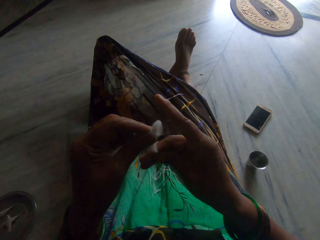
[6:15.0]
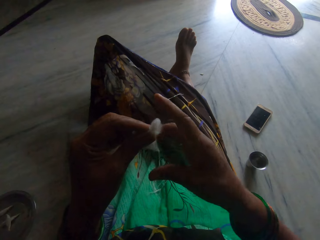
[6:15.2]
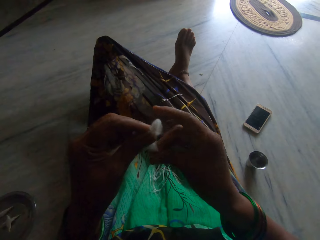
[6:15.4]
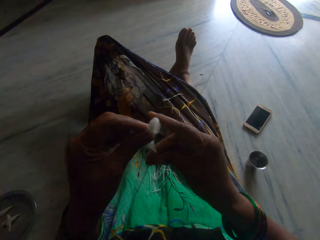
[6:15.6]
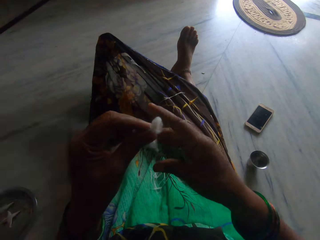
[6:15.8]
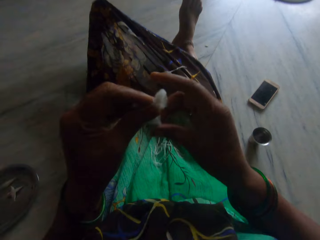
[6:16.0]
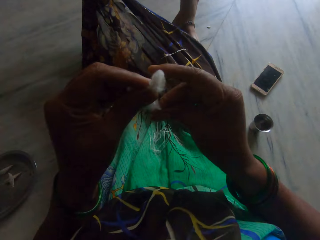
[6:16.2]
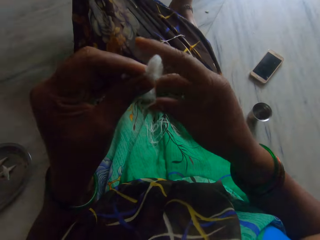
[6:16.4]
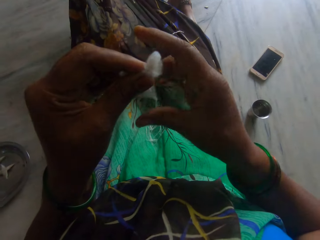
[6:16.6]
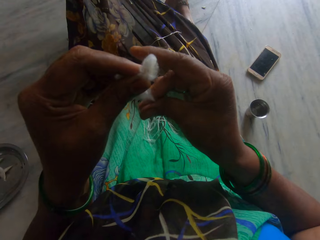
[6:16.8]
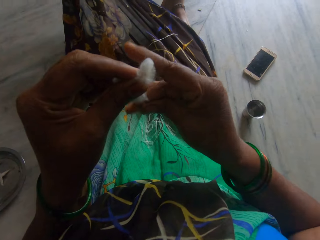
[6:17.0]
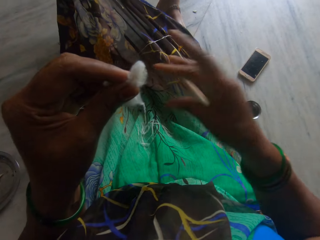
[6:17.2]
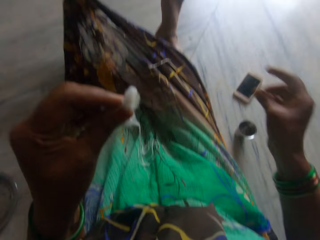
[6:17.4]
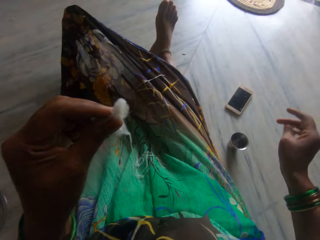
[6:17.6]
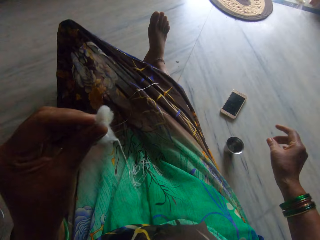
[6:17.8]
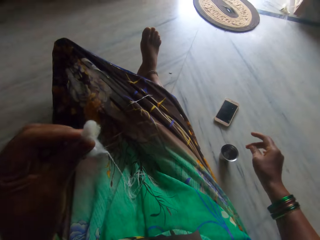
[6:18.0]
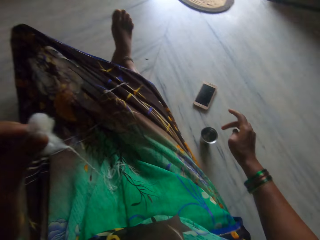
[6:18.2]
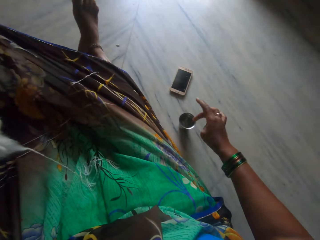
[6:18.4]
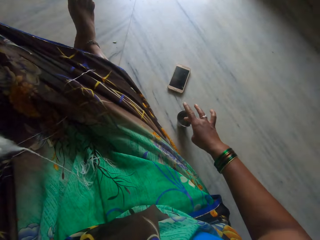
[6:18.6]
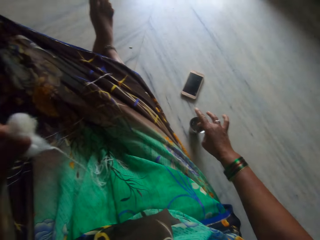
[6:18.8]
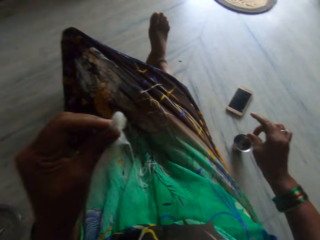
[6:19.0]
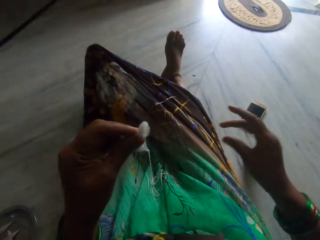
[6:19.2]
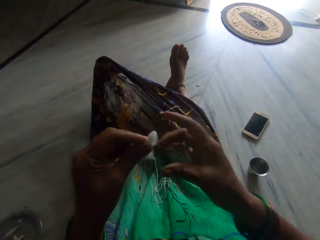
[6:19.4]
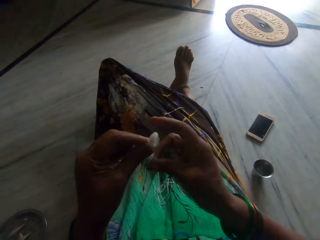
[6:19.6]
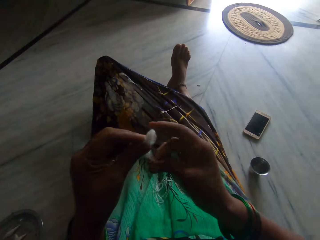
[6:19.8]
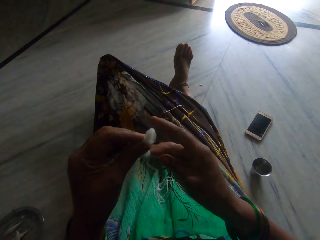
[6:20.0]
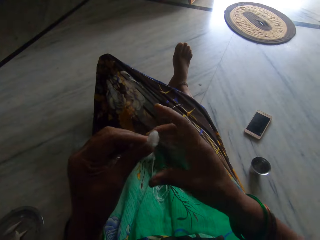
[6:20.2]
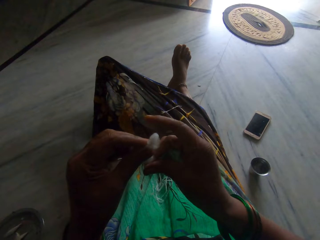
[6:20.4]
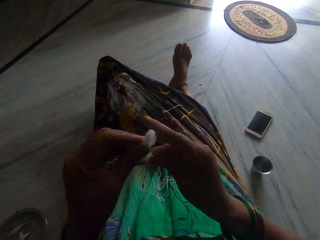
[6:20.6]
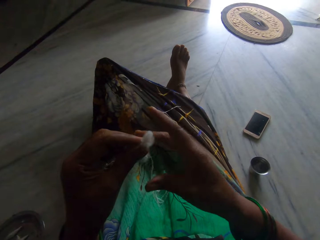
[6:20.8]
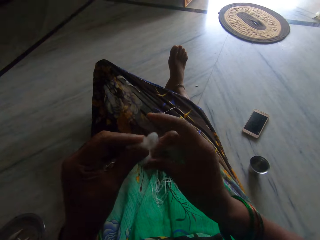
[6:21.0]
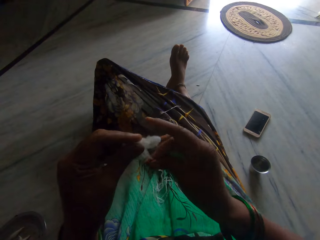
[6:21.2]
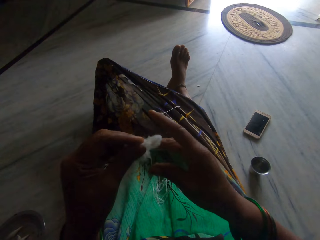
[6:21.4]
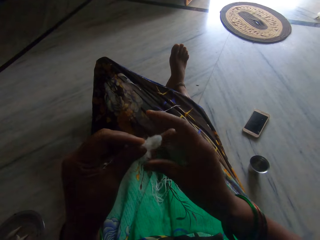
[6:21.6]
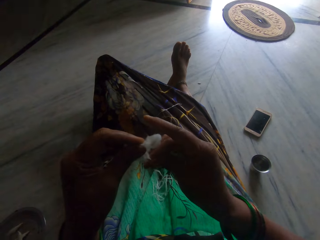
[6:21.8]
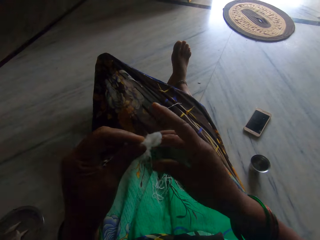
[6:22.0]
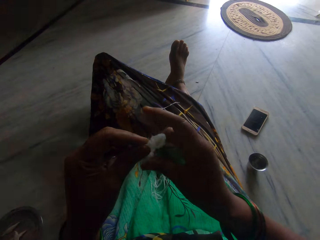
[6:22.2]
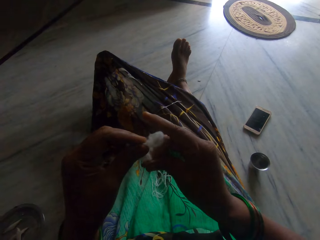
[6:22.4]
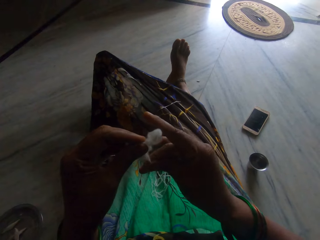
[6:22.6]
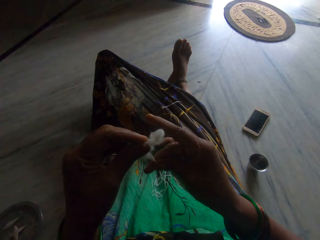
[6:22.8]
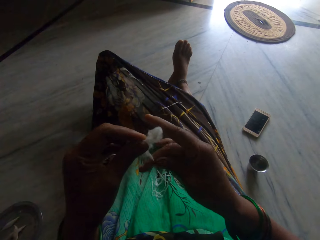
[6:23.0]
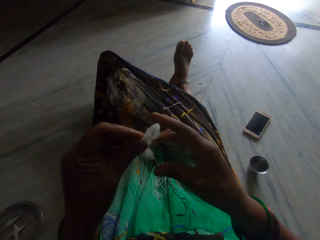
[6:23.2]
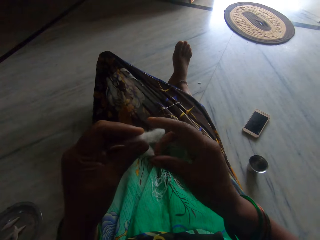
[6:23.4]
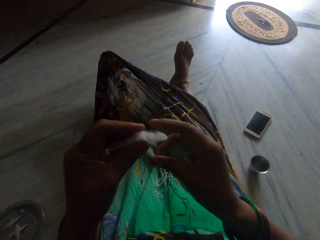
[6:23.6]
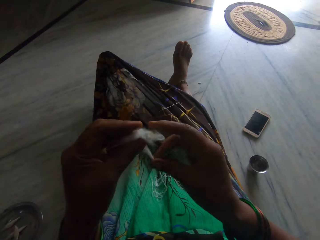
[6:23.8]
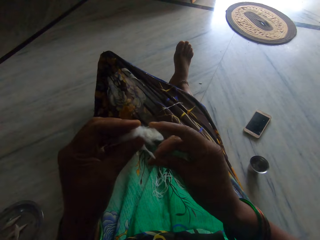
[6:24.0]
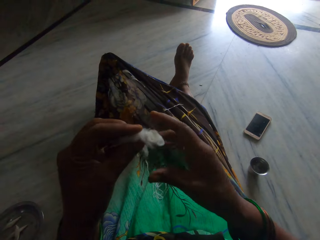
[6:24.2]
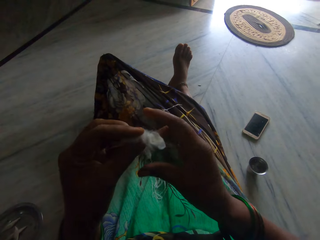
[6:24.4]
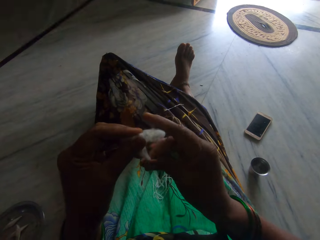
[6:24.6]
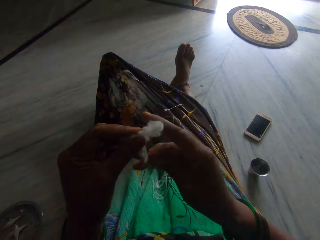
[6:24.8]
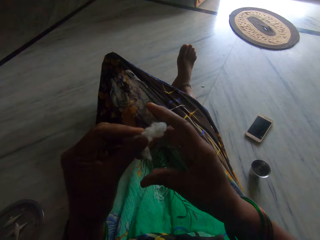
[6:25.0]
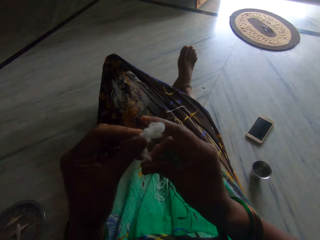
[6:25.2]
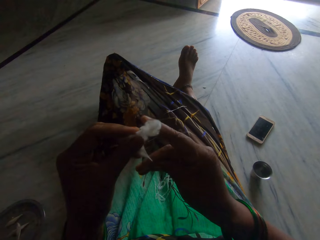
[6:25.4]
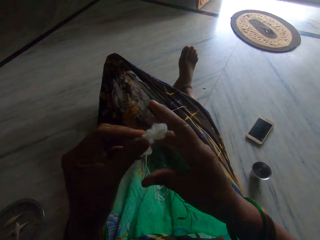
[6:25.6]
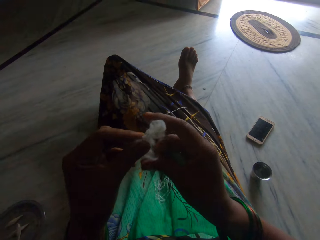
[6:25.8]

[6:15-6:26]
The camera wearer dips her hand inside the cup. She spins the cotton.

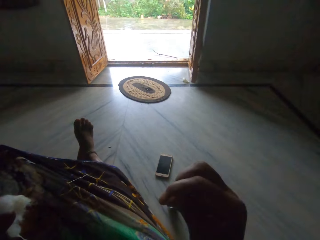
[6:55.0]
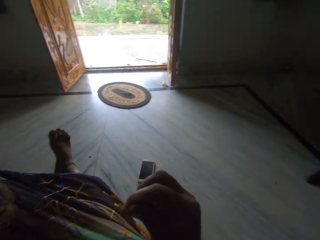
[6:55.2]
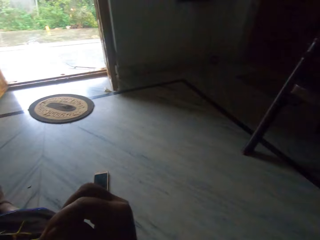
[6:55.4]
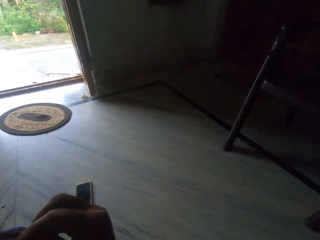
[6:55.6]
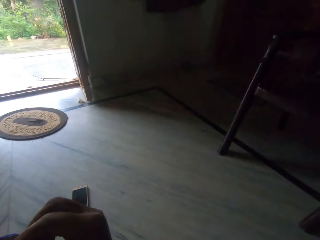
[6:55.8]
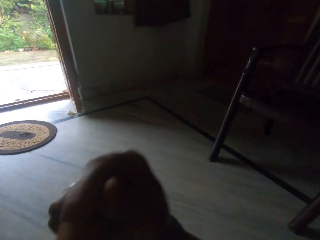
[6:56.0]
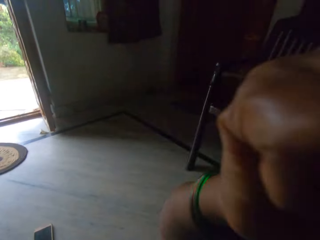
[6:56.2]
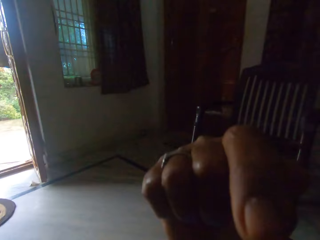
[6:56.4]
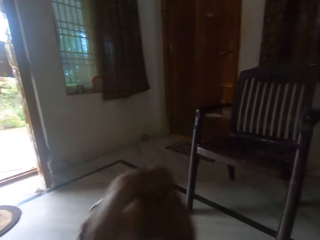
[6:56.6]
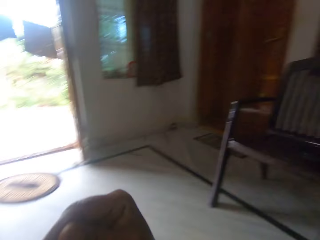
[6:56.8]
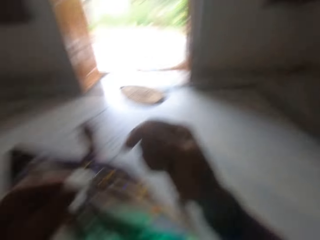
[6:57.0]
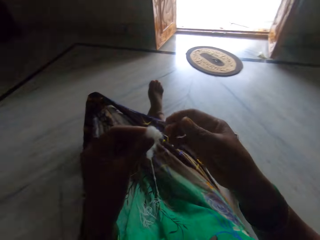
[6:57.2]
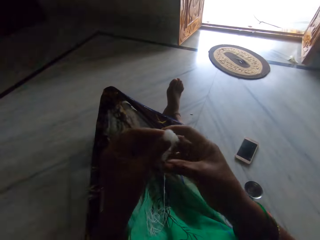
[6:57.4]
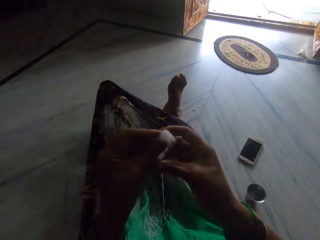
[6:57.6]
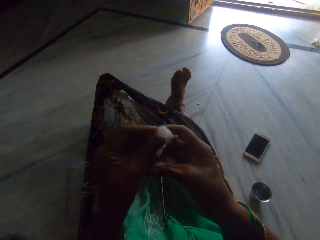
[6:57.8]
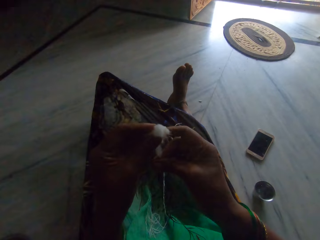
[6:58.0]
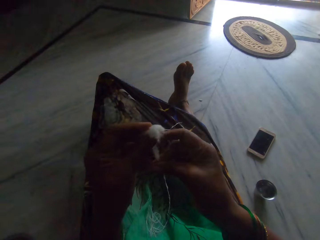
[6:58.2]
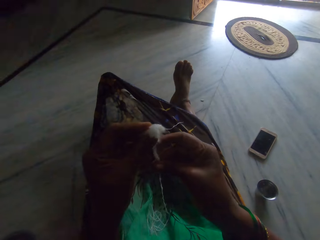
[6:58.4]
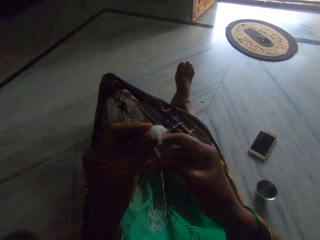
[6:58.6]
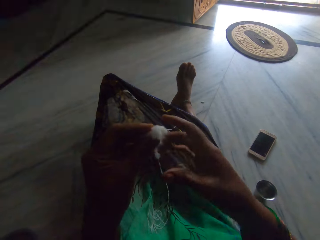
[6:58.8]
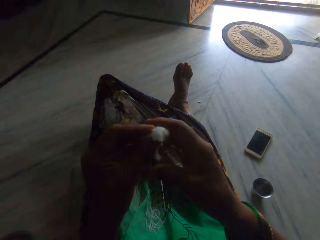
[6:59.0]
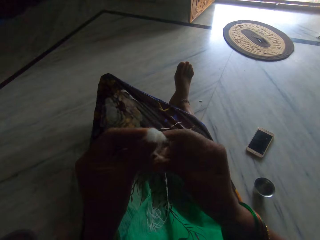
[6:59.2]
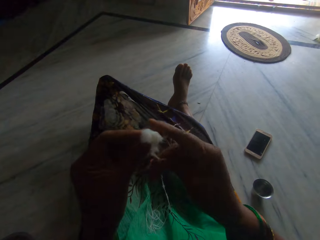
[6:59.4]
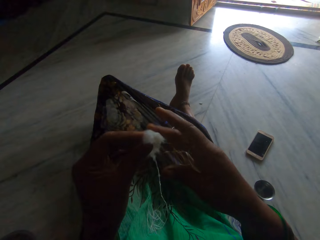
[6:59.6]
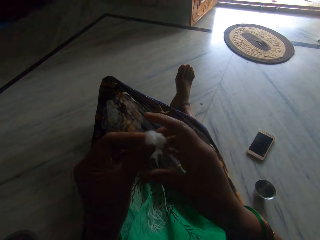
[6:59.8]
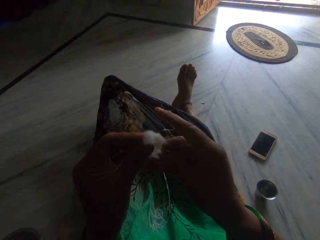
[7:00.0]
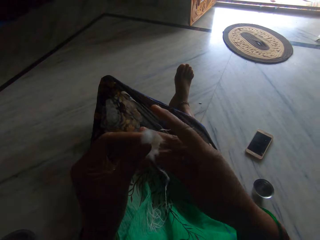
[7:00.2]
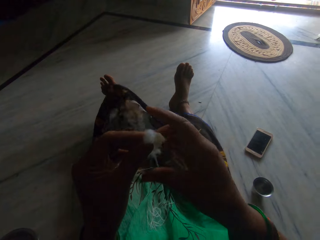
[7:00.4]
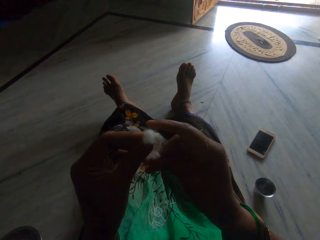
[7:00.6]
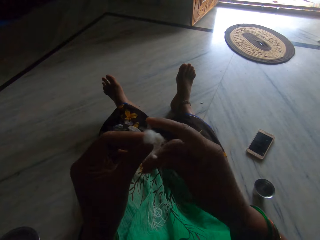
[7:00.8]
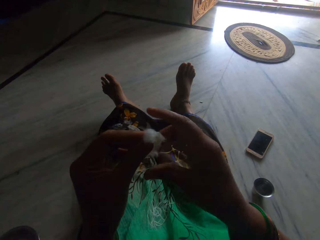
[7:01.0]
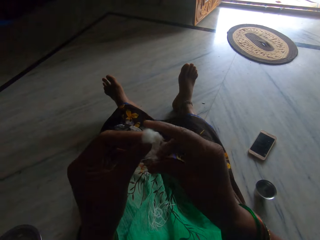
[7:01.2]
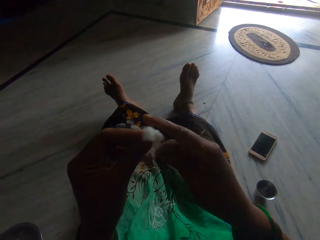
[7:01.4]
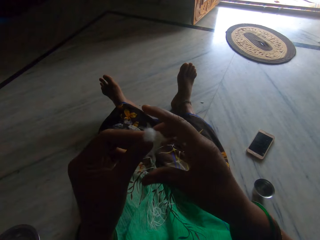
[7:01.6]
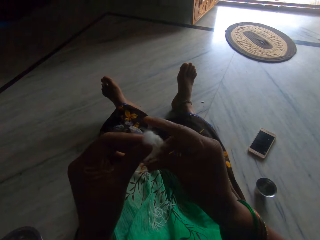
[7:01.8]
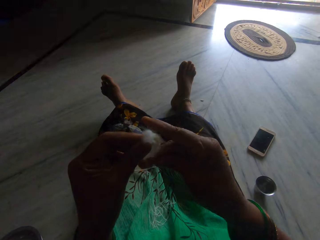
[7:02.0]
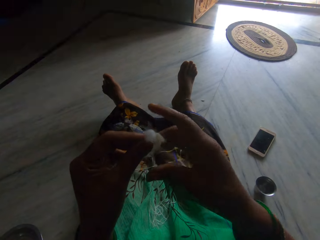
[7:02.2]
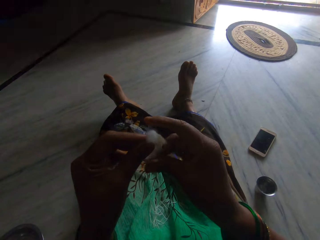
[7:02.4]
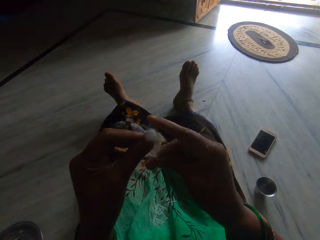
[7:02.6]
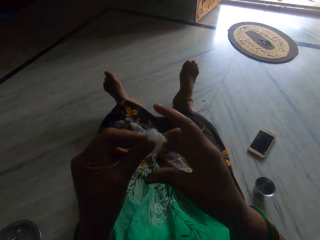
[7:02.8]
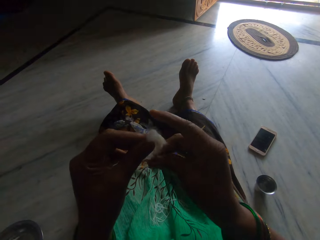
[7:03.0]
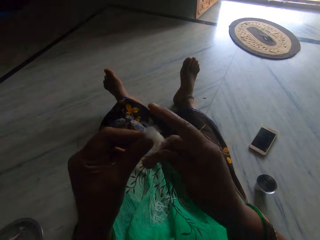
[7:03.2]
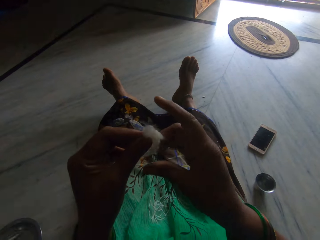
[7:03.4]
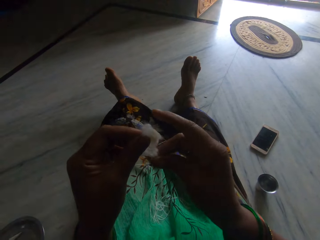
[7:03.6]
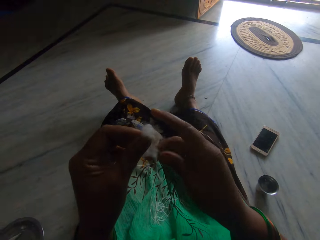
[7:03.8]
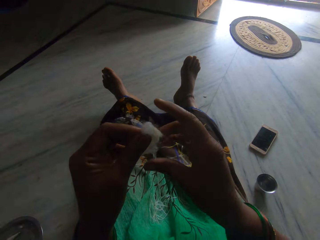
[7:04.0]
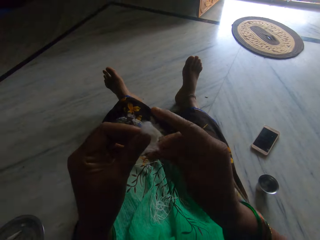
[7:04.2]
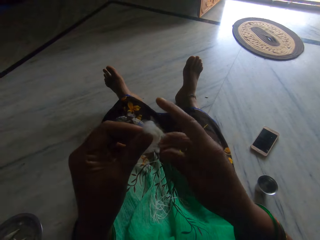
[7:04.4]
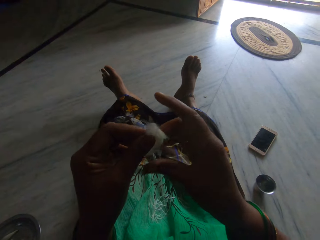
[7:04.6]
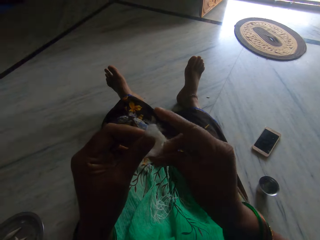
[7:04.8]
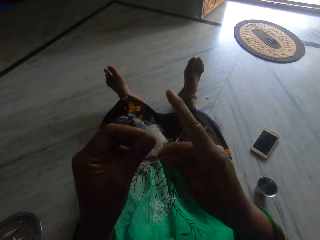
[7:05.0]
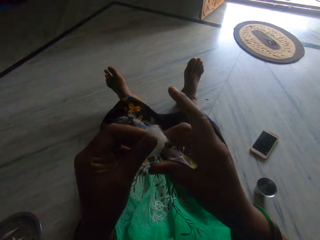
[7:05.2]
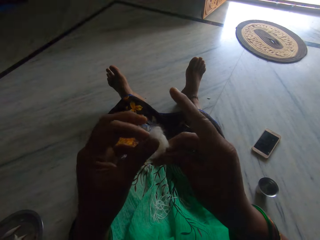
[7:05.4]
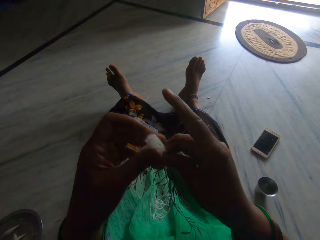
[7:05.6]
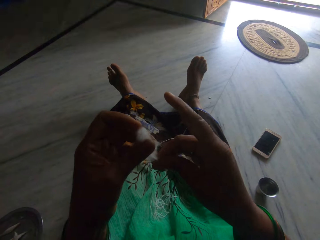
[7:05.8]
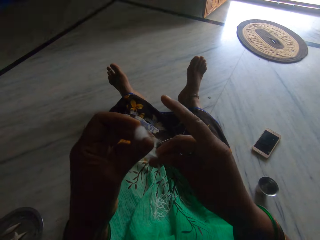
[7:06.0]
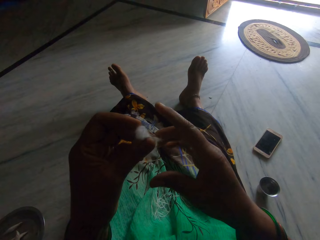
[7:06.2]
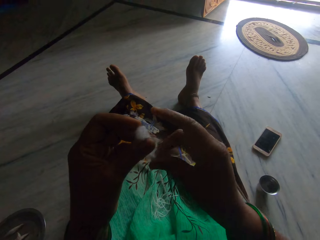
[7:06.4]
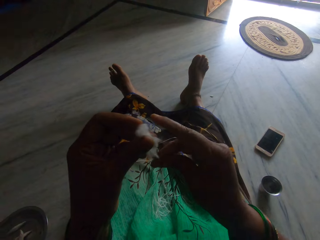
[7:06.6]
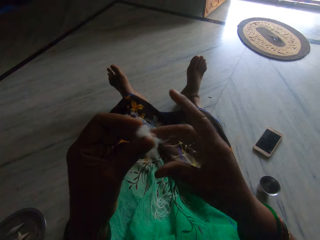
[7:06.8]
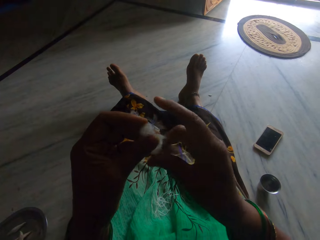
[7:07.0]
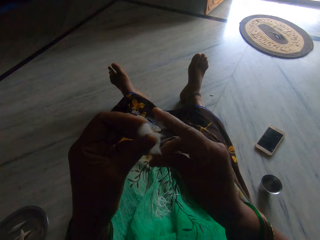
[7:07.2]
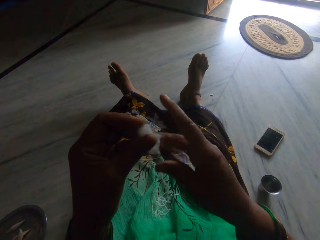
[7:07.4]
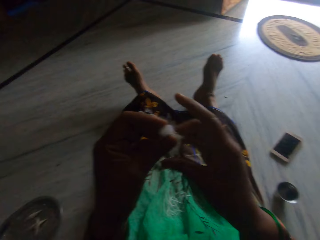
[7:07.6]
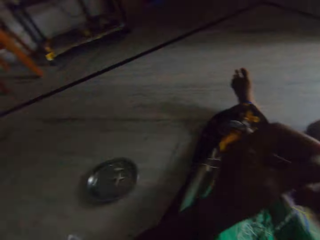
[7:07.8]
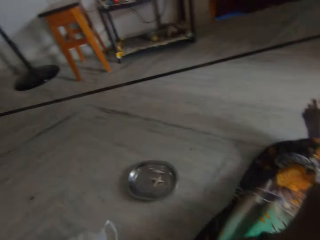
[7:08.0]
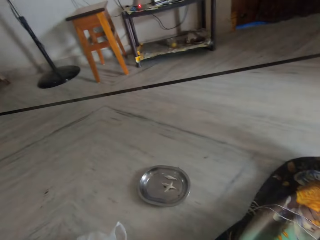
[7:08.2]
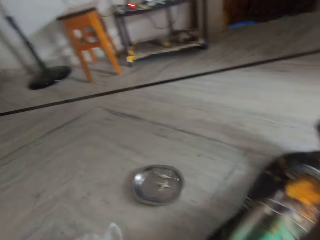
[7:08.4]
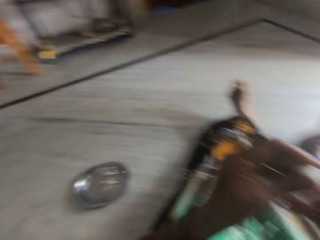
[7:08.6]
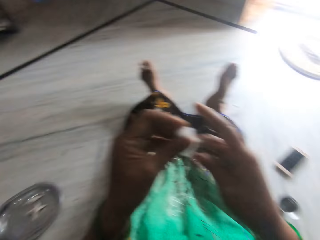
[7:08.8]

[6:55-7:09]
The camera wearer touches her face. She spins the cotton.
